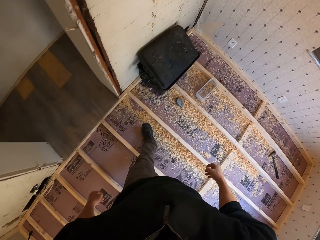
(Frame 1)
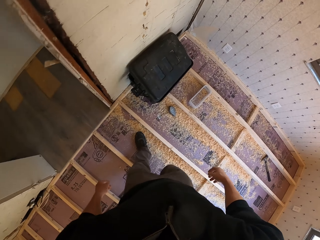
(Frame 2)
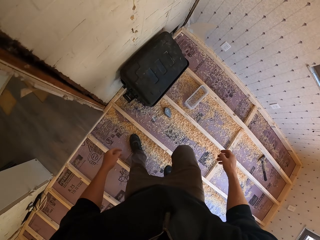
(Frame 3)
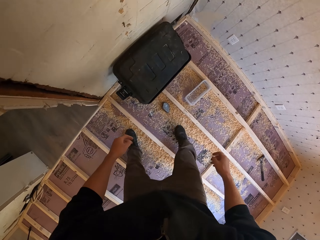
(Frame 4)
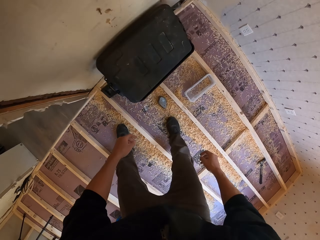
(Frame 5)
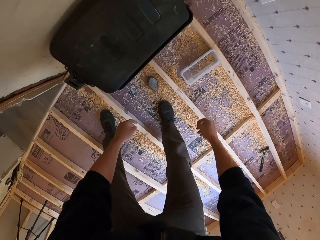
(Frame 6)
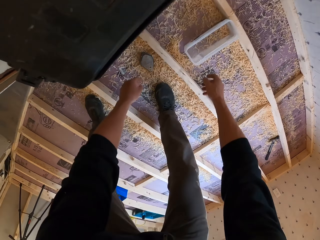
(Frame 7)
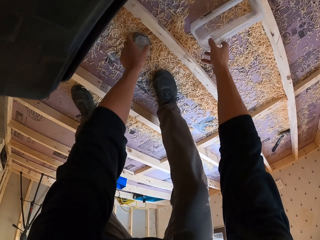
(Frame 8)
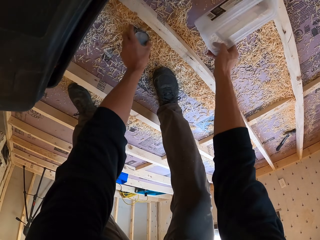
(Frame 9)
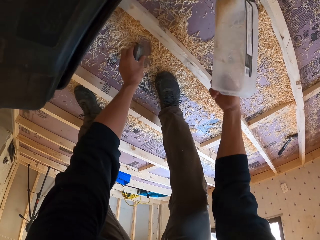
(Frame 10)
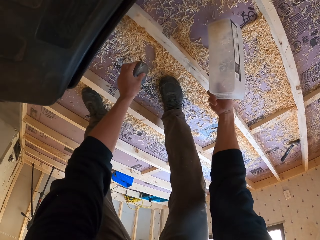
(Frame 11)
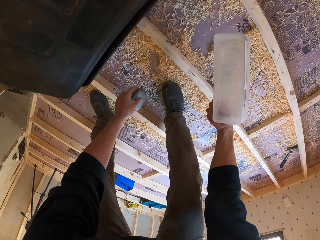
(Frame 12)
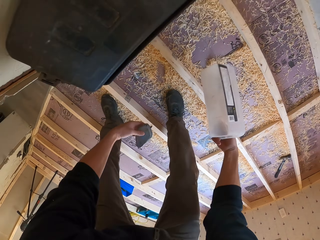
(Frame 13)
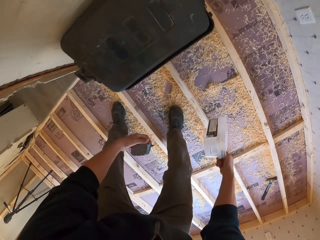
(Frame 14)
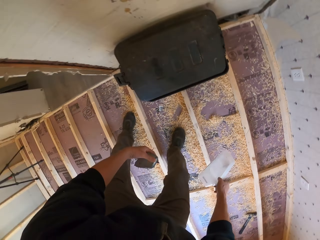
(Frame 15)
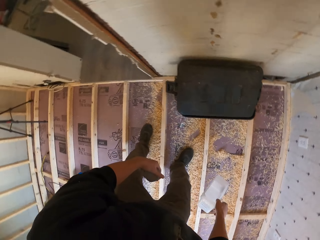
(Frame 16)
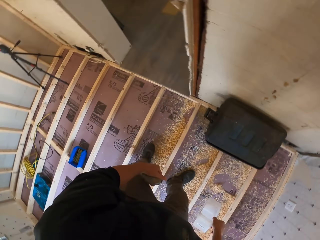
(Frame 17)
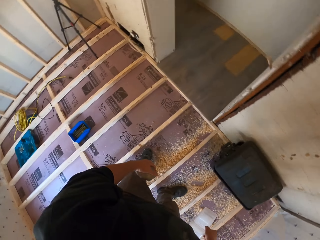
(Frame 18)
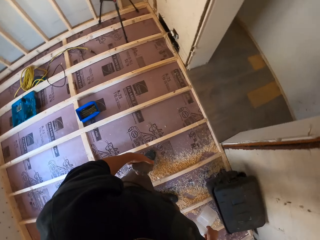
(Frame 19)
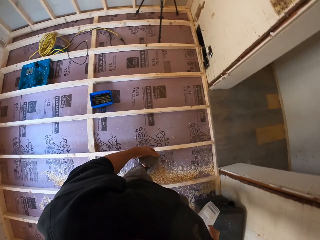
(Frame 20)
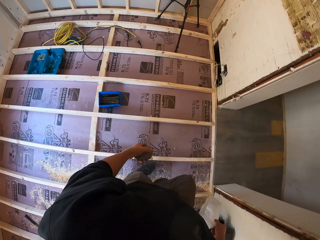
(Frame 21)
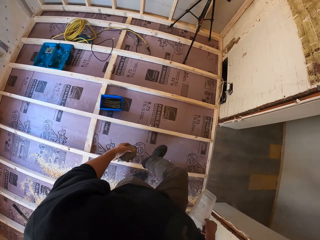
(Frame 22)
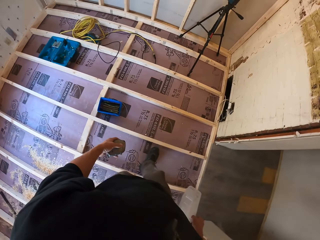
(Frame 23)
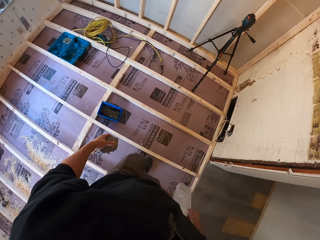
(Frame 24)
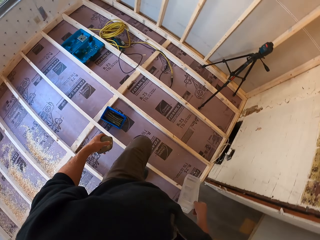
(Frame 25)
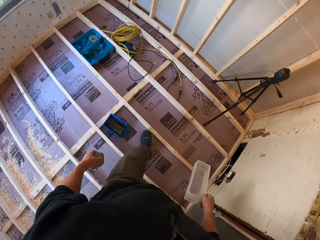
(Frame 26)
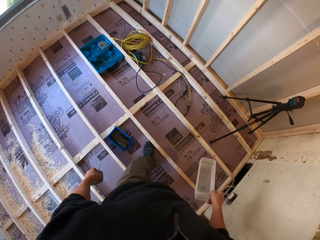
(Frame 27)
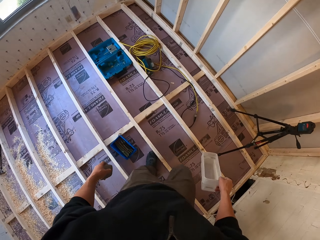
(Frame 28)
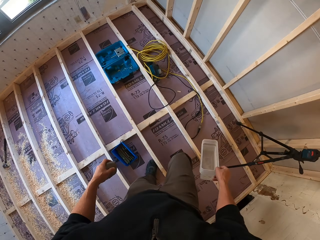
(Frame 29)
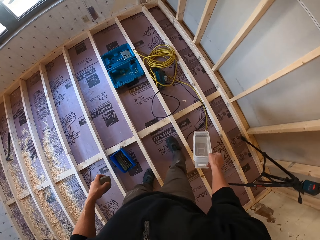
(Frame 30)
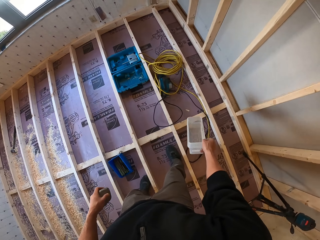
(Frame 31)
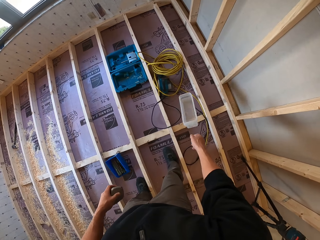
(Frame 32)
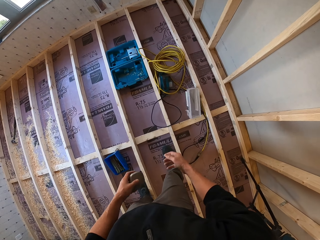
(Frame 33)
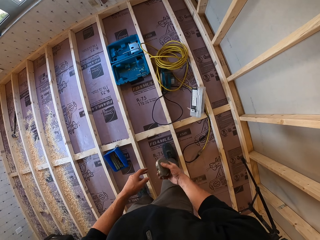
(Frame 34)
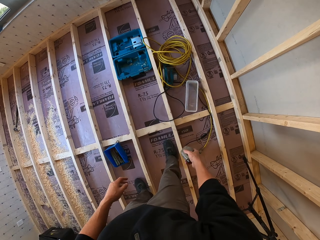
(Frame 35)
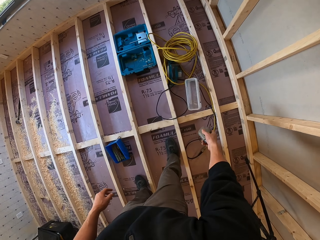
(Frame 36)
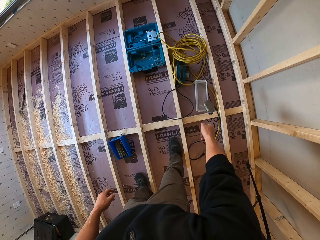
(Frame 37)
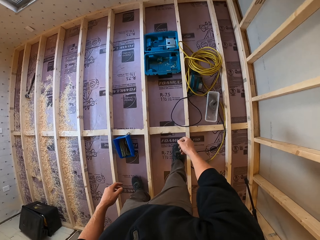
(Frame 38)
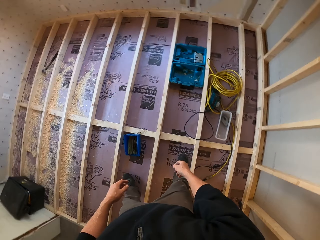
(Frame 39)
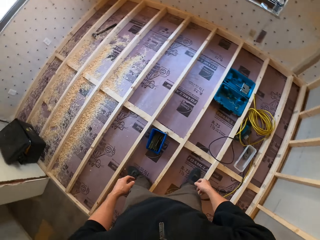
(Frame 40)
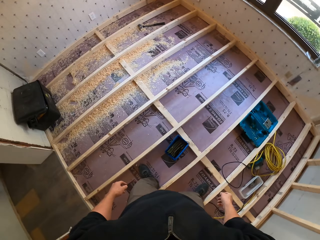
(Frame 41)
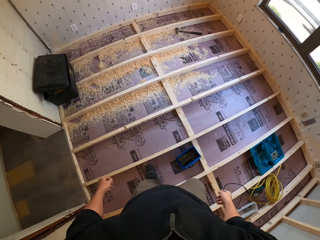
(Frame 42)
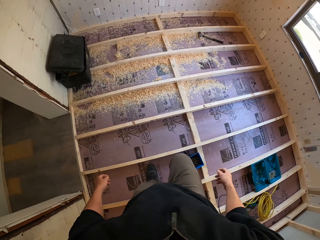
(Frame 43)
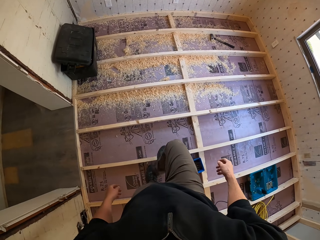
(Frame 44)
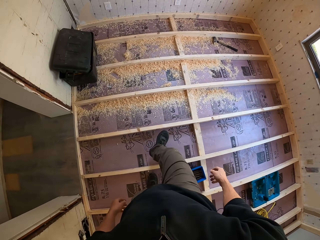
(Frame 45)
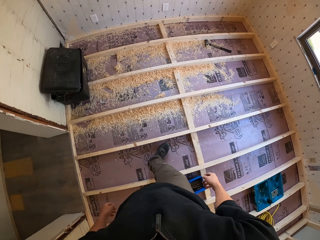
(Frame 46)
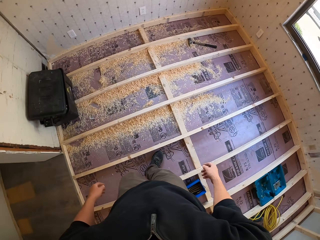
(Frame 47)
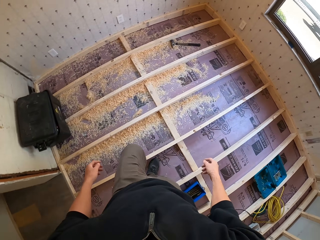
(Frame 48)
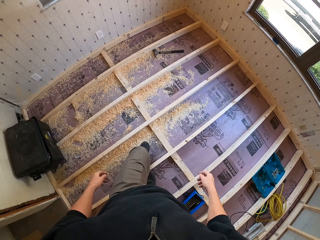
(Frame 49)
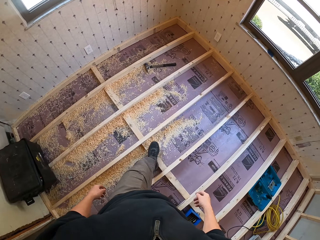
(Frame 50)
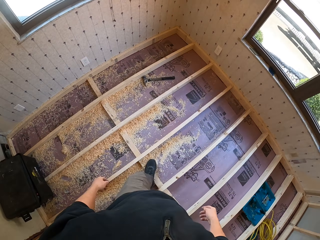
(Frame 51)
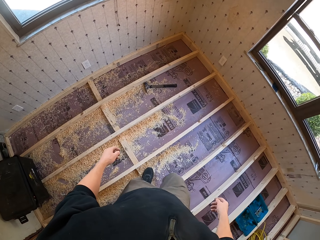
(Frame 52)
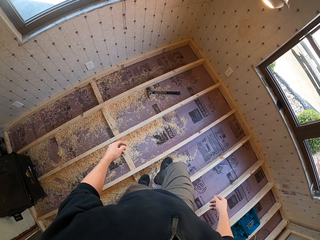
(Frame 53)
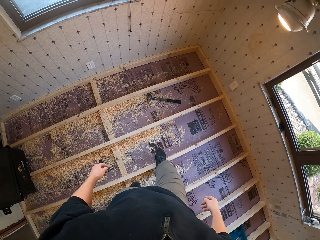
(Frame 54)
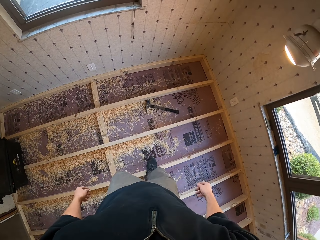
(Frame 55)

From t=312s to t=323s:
The camera wearer picks up the container and something. He picks up a tape measure. He removes dirt in the container. He walks around. He throws the container. He passes something to his right hand. He throws the tape measure into the container. He moves around.

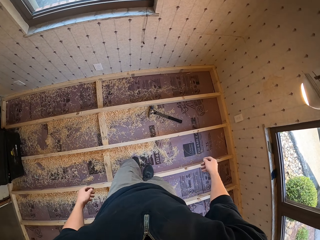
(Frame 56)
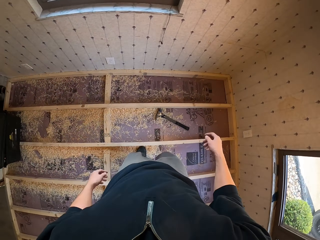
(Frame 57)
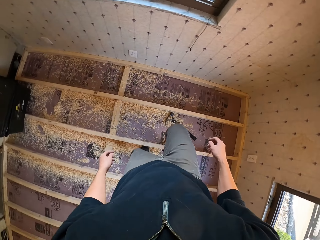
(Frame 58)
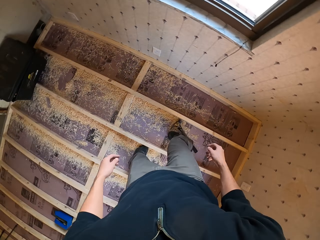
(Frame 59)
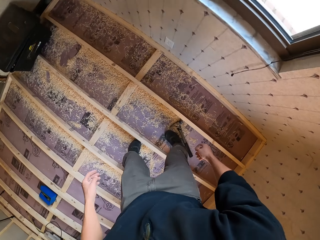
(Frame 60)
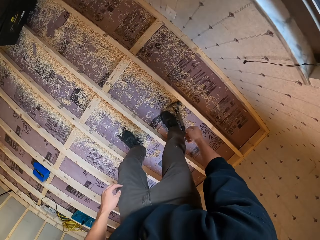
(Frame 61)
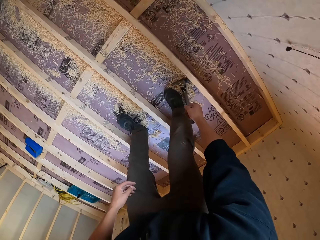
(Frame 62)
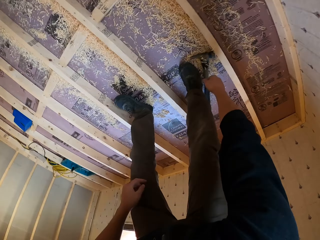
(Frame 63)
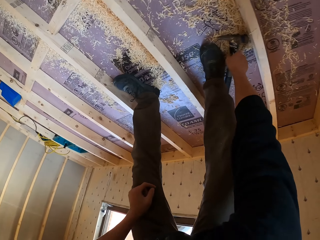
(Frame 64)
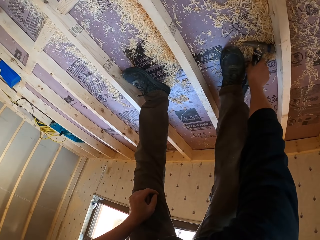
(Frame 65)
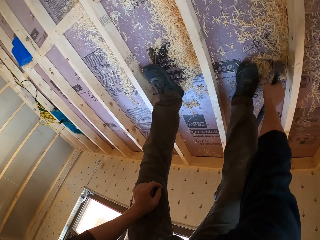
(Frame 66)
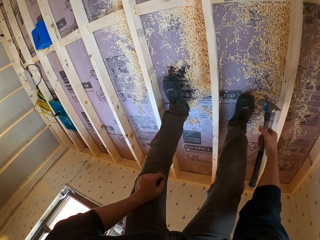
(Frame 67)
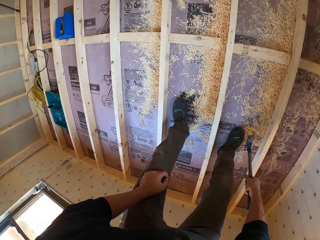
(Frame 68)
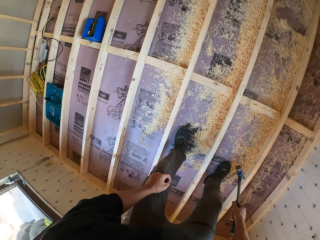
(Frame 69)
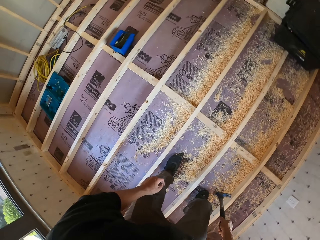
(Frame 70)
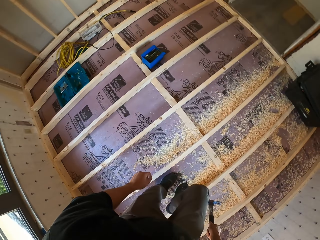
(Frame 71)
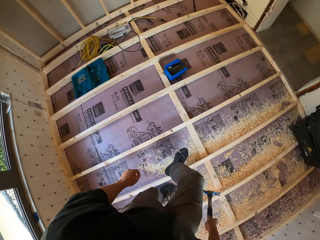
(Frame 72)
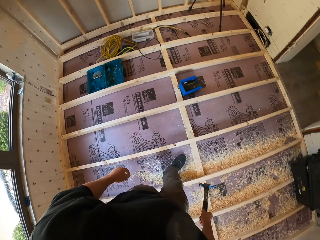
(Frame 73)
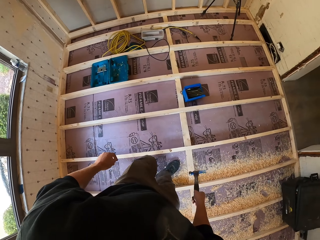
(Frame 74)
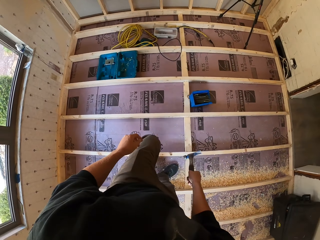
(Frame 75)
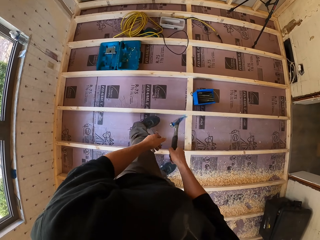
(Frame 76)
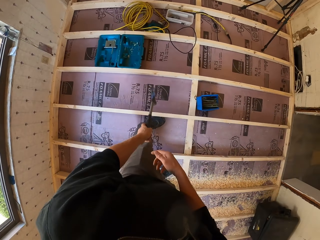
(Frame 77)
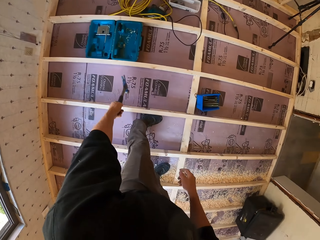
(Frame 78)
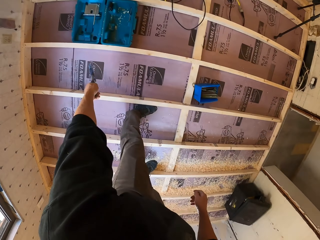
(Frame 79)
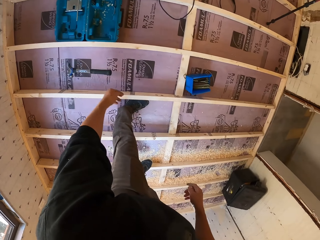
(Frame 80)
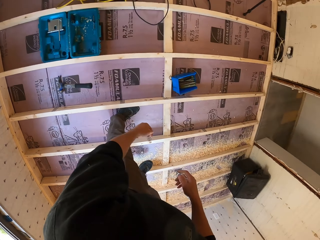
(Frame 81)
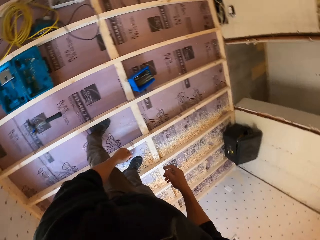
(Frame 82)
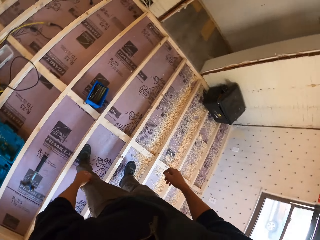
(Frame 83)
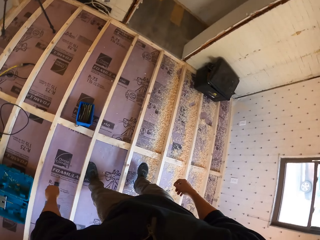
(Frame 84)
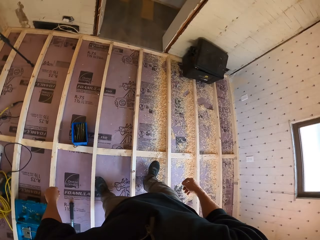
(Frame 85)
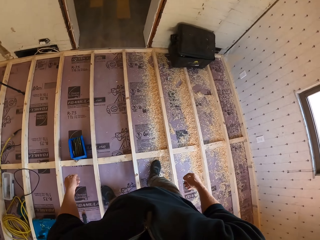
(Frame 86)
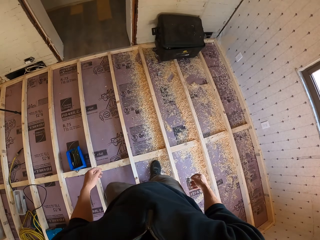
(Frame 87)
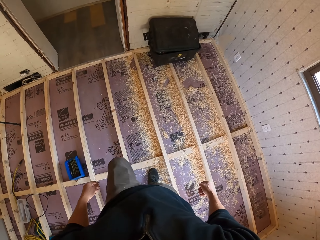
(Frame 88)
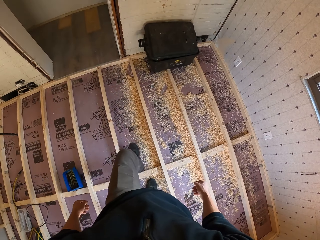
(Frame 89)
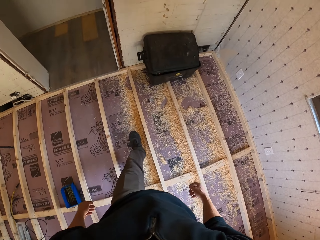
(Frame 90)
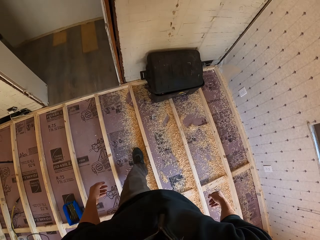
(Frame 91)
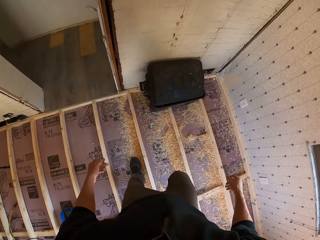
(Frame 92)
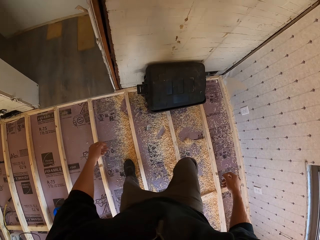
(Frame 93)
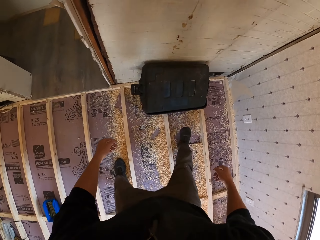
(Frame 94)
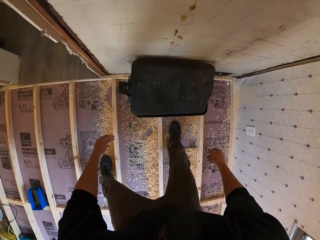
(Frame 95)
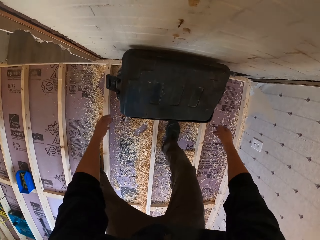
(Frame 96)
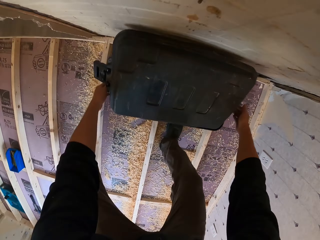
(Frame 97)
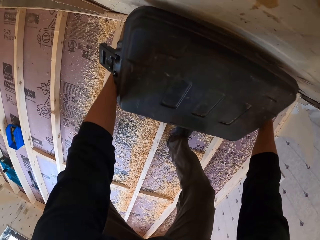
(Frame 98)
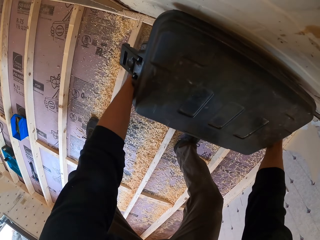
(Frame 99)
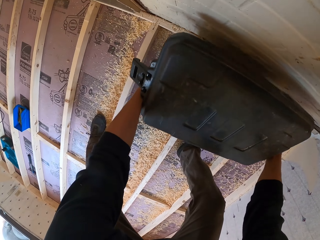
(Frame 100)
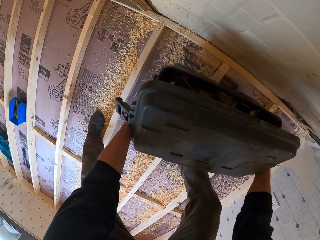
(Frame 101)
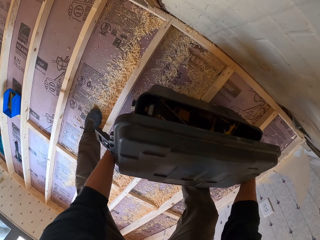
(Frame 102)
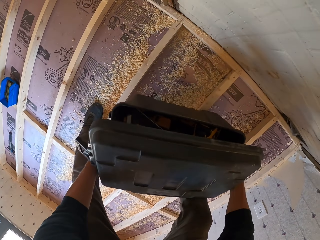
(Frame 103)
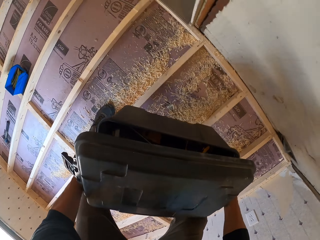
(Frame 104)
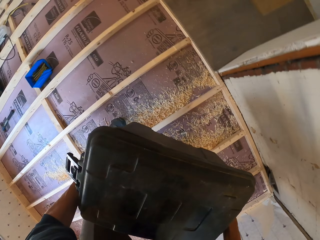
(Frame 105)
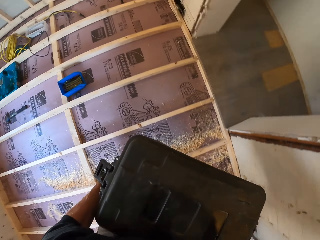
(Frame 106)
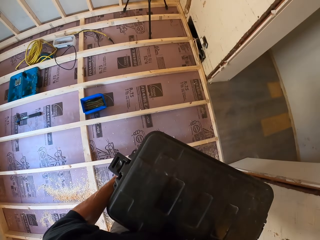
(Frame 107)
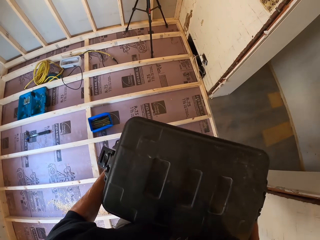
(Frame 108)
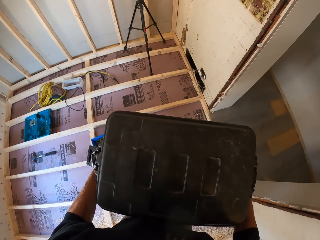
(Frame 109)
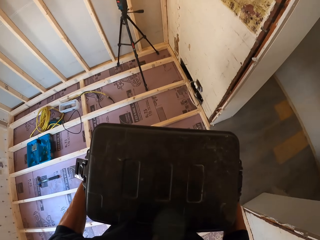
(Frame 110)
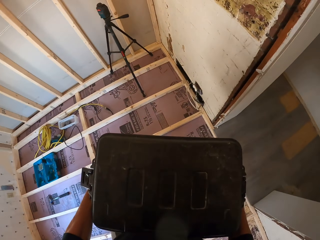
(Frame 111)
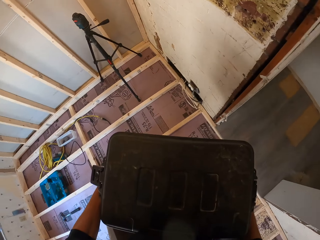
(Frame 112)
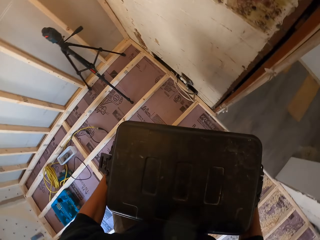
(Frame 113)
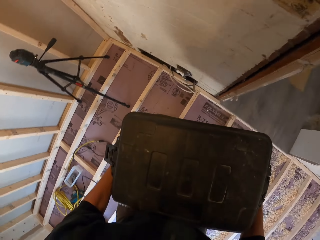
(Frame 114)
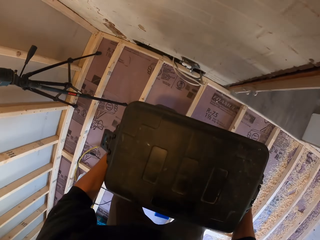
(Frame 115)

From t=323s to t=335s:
The camera wearer picks up the hammer. They walk, carry the hammer, drop the hammer and walk around. They pick up the tool box and carry the tool box.
